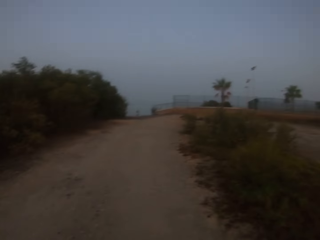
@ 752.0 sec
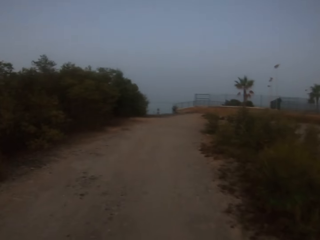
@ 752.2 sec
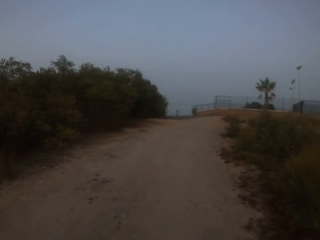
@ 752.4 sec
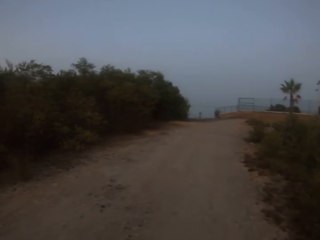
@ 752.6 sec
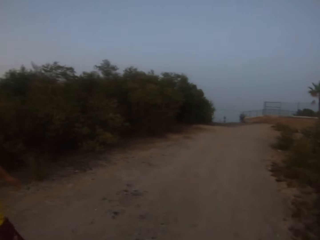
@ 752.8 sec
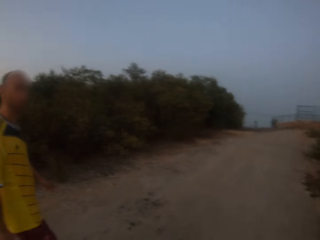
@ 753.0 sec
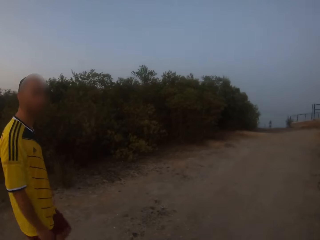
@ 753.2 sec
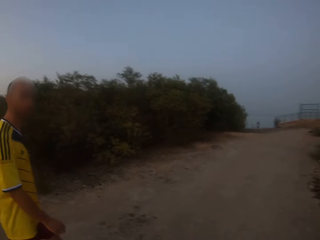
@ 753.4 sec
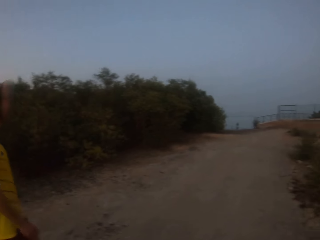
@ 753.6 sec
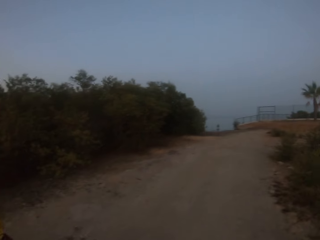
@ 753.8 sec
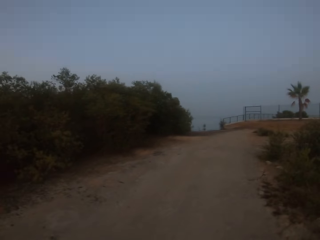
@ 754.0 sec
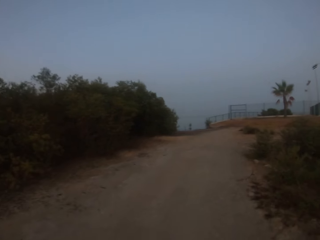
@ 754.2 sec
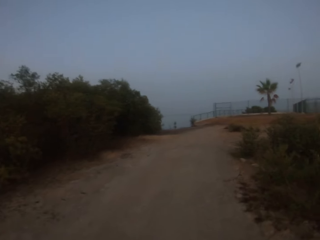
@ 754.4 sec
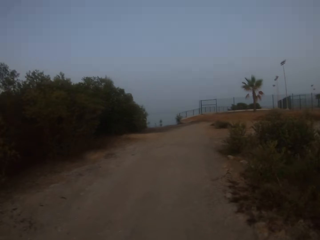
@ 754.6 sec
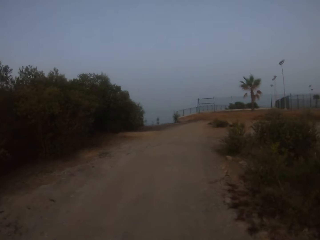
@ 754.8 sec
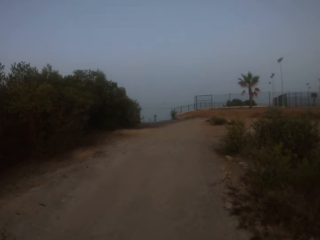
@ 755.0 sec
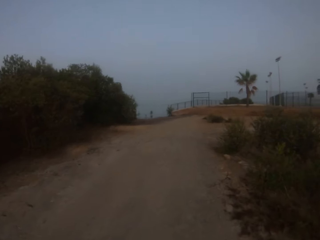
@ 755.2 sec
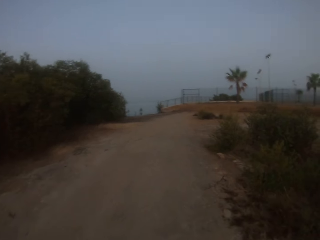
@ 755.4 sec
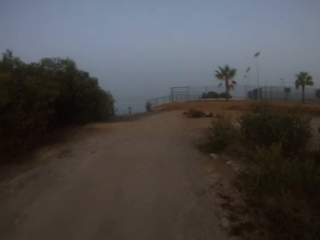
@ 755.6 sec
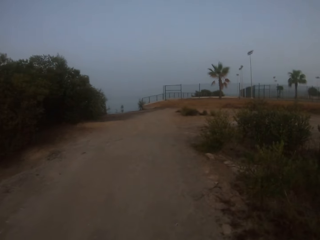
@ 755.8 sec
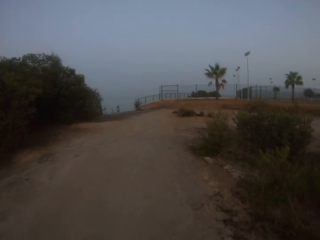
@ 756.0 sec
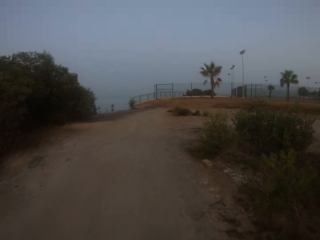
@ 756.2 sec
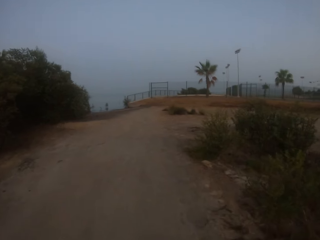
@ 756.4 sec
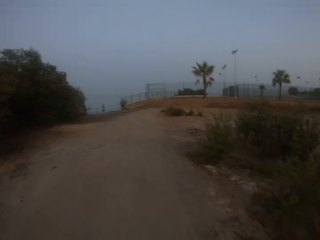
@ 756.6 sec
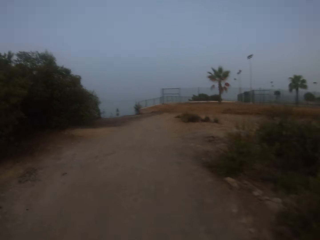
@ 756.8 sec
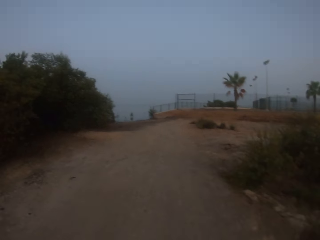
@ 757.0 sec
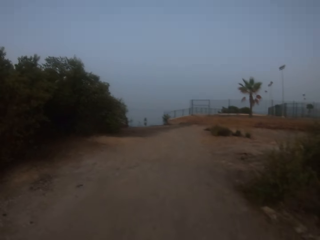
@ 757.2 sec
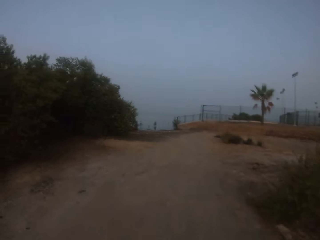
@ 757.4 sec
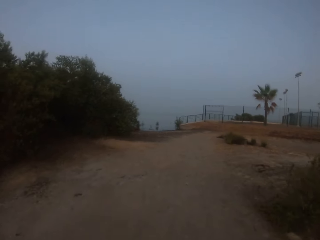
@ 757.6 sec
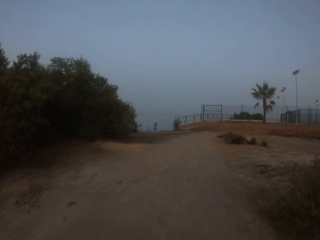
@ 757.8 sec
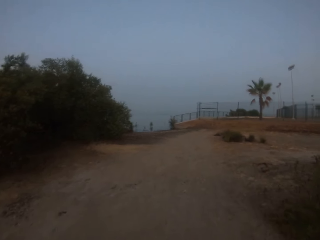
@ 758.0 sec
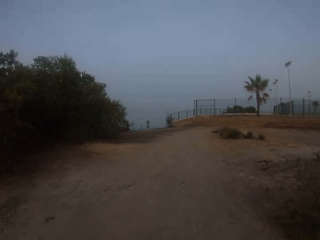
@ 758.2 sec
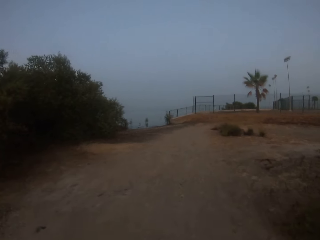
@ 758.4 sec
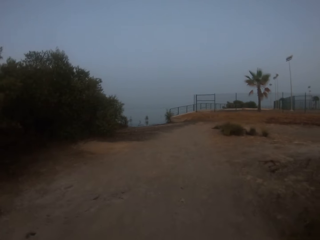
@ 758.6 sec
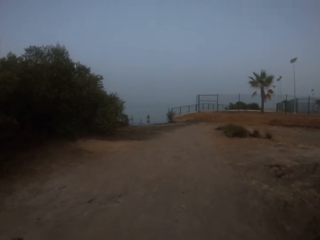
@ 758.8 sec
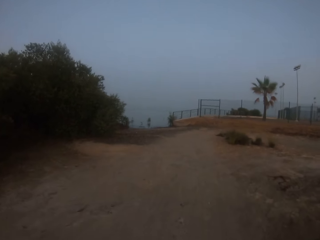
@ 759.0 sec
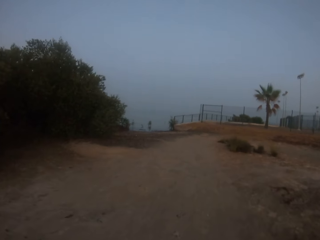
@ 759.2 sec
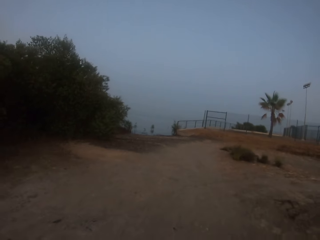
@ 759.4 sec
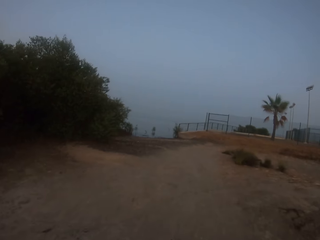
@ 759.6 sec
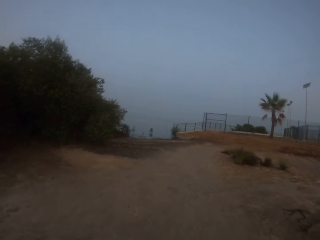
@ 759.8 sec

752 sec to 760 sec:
The man walks on the road. The camera wearer walks on the road.

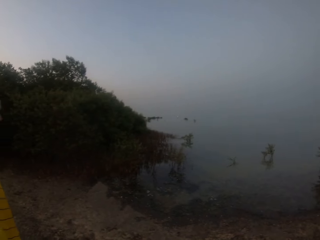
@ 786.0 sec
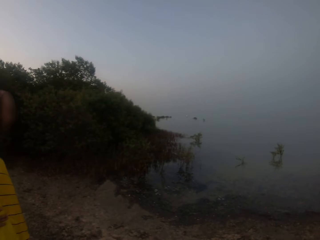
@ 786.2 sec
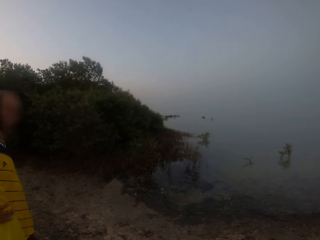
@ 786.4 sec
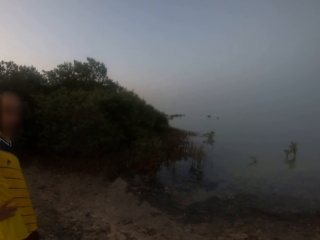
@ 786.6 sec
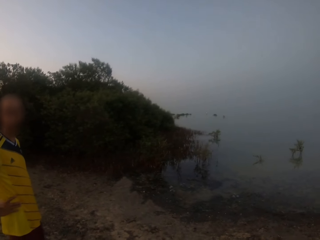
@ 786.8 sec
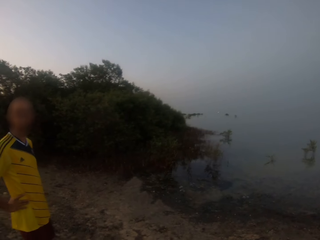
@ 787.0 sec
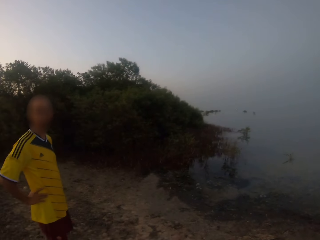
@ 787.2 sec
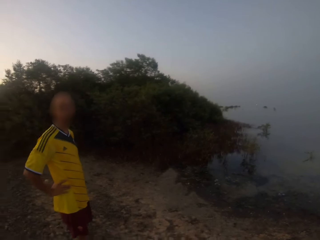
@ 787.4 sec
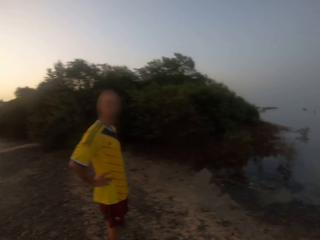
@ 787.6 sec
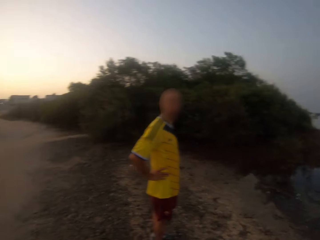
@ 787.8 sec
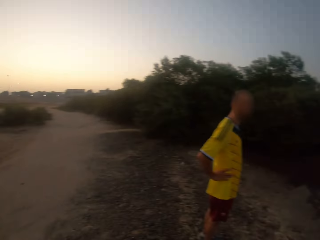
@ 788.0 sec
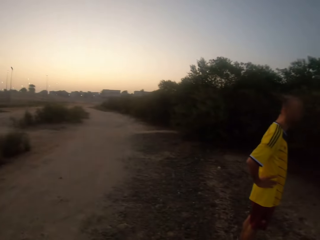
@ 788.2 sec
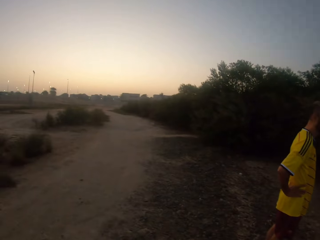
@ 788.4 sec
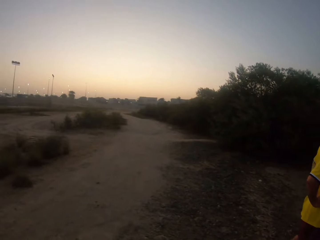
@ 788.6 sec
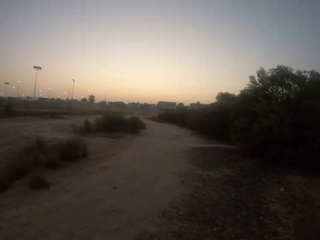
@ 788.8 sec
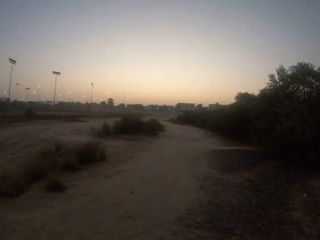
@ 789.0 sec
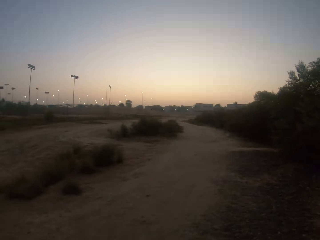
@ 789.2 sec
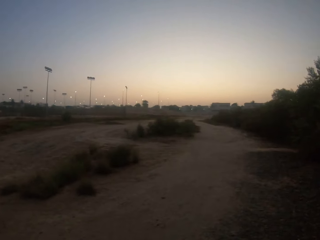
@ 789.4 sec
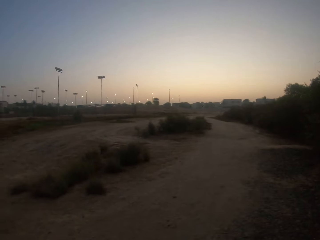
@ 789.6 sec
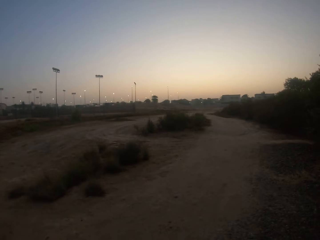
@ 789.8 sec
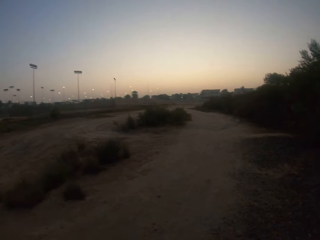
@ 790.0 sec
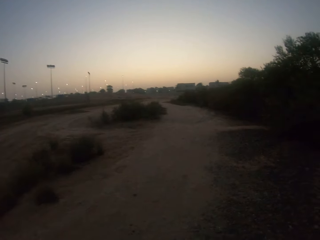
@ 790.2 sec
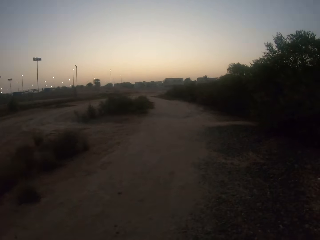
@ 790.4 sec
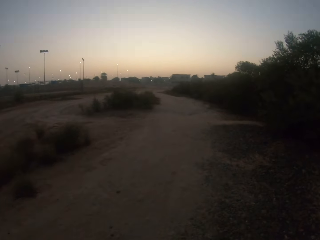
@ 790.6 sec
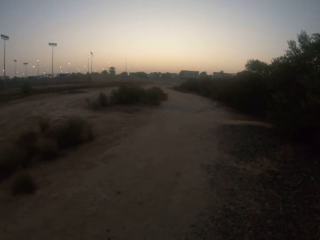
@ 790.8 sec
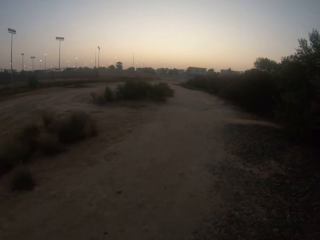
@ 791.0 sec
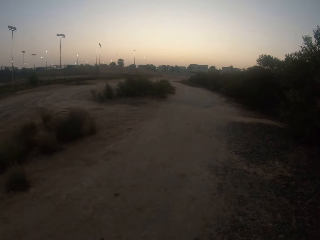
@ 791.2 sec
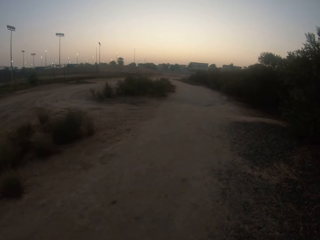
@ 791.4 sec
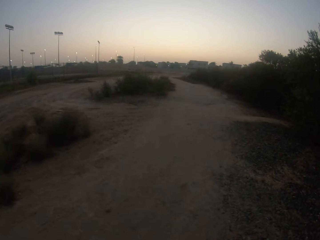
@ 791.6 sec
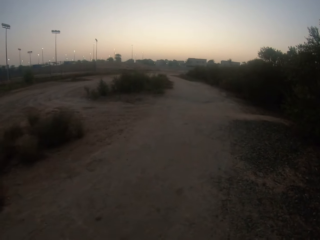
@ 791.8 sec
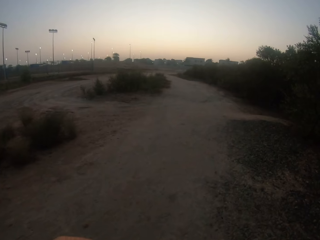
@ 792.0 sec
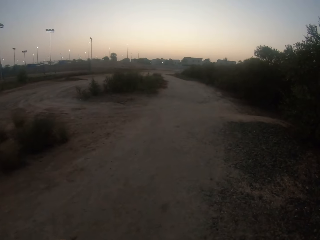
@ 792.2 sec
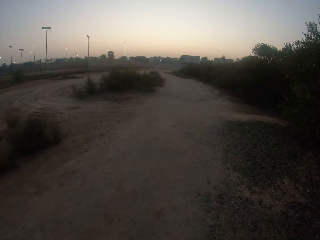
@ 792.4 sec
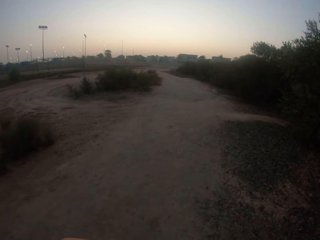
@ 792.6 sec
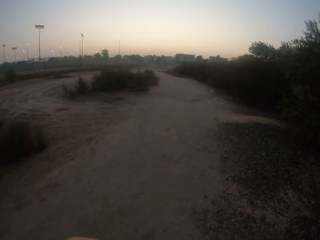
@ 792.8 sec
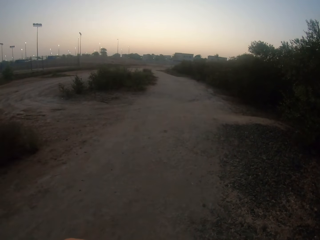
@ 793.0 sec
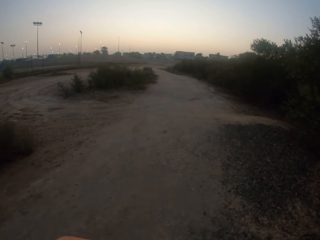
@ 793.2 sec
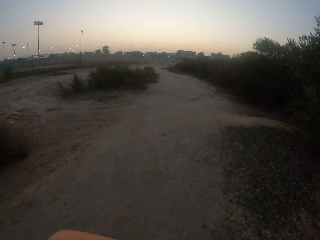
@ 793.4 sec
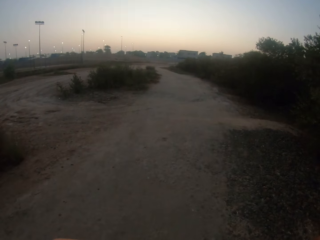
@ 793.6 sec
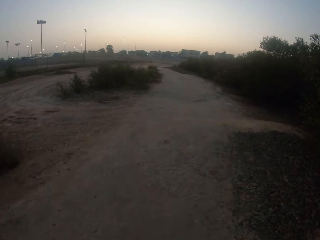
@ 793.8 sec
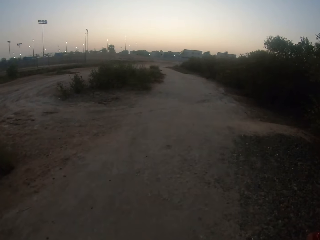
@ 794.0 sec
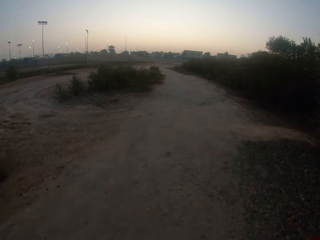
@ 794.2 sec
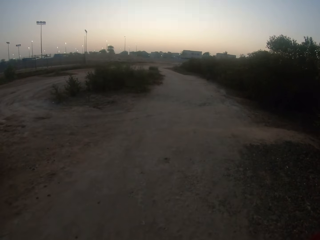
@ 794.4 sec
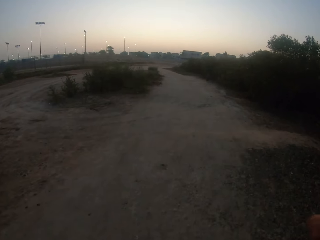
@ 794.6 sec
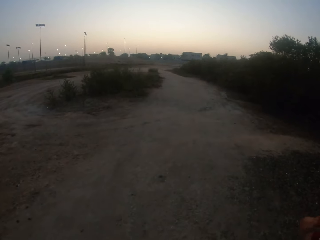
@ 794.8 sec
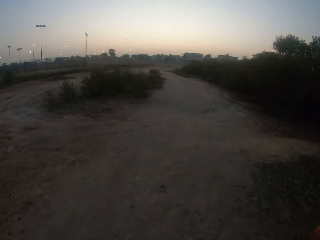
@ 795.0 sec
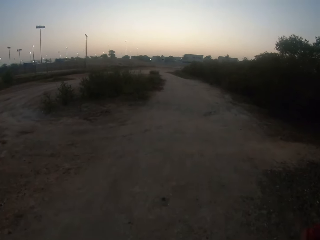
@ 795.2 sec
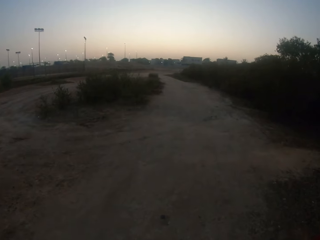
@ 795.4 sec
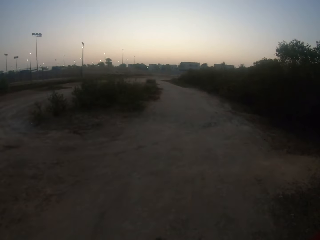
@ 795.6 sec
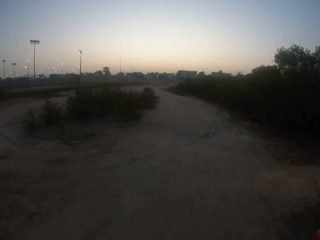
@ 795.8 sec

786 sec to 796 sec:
The man looks at the camera wearer. The camera wearer walks on the road.
